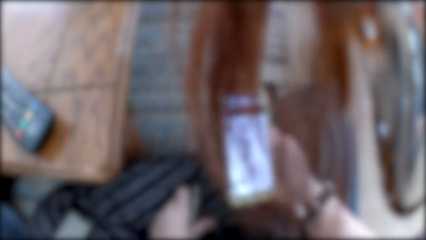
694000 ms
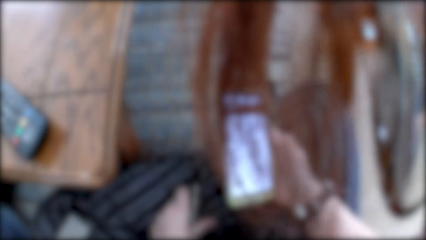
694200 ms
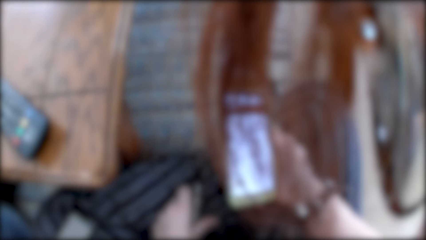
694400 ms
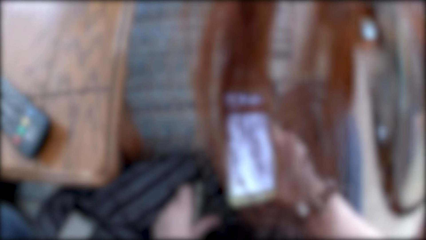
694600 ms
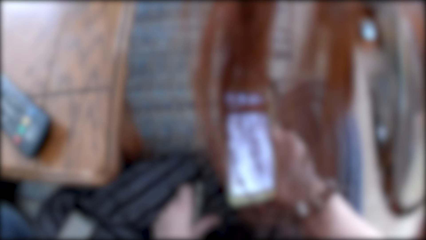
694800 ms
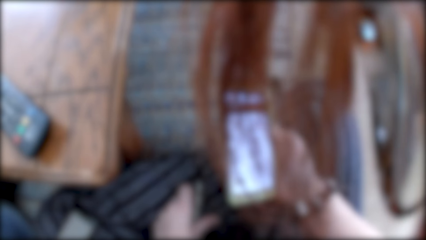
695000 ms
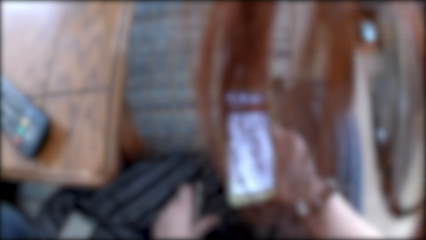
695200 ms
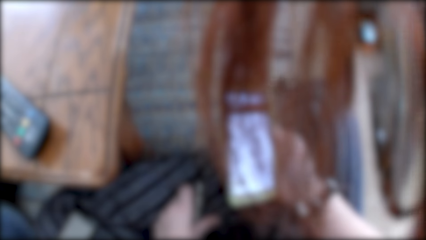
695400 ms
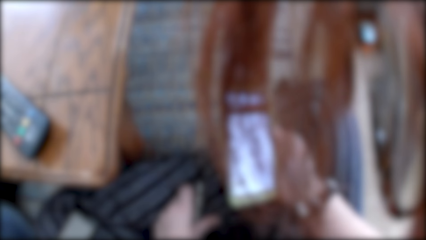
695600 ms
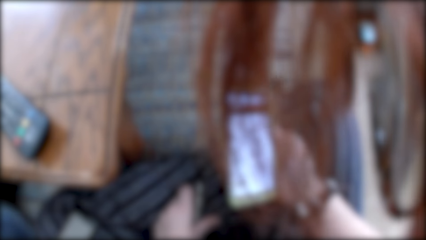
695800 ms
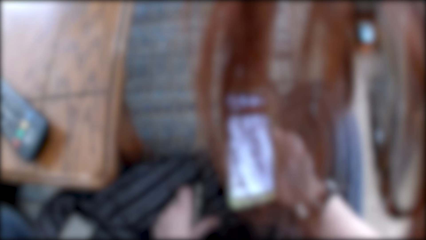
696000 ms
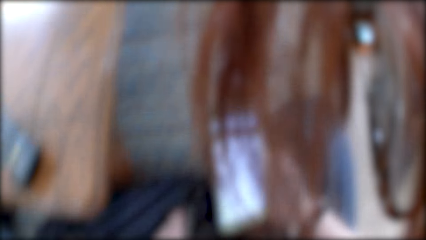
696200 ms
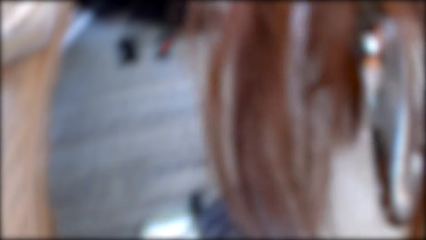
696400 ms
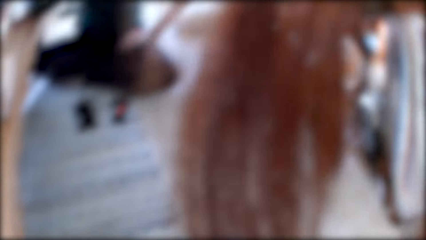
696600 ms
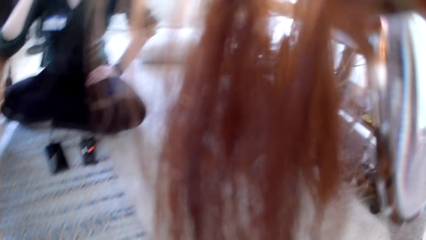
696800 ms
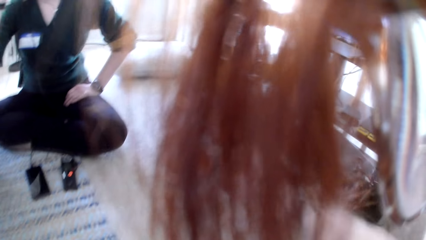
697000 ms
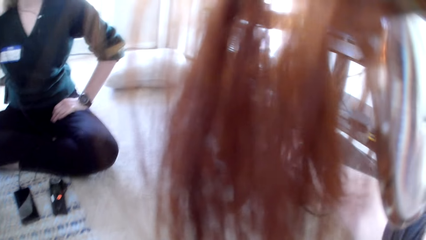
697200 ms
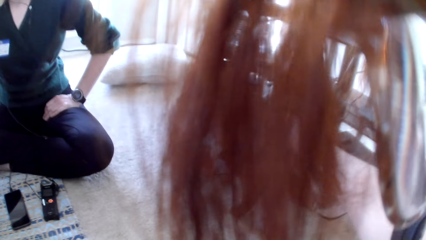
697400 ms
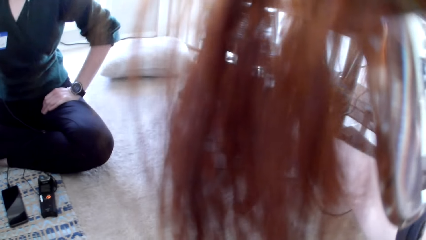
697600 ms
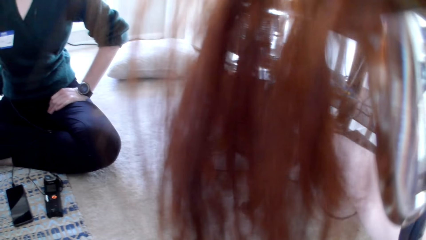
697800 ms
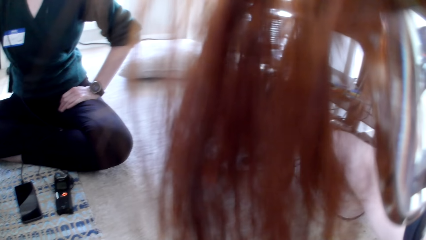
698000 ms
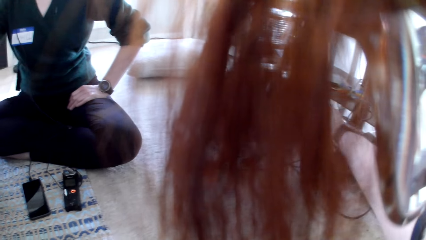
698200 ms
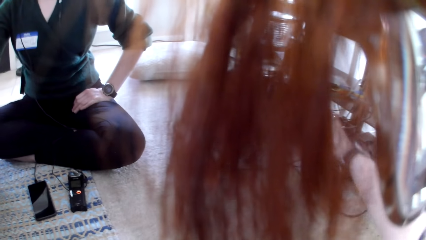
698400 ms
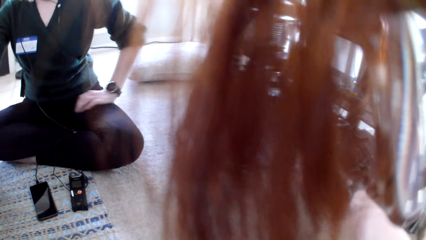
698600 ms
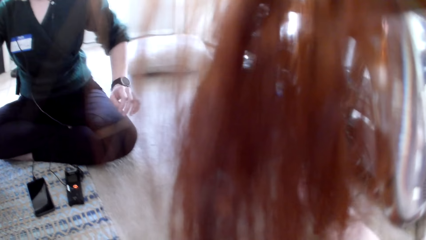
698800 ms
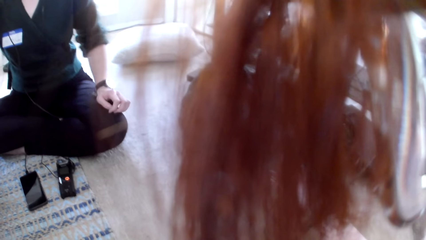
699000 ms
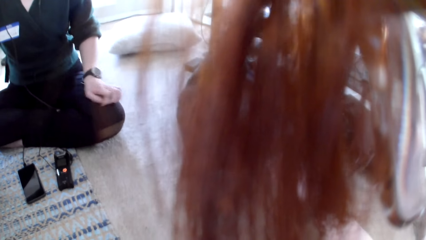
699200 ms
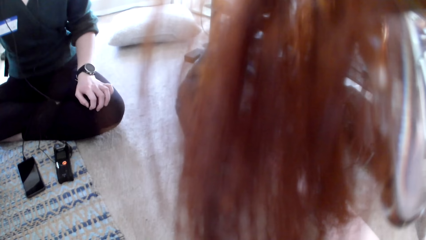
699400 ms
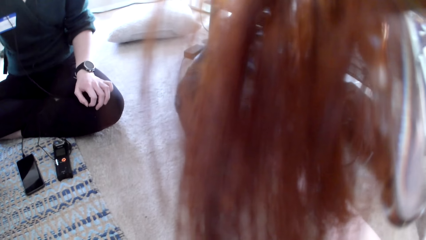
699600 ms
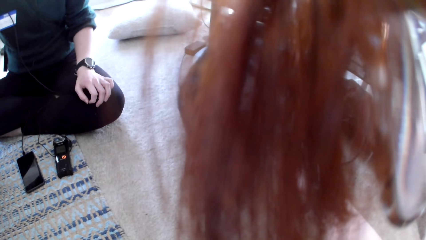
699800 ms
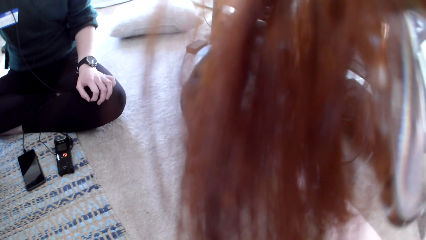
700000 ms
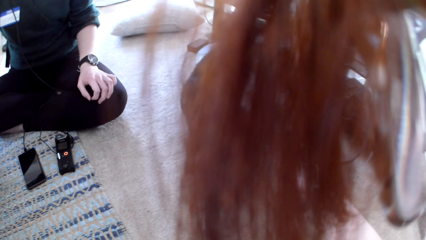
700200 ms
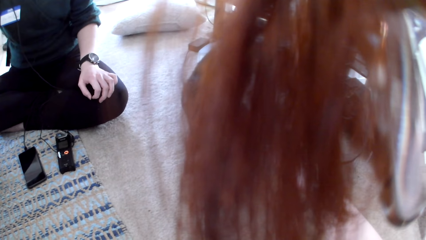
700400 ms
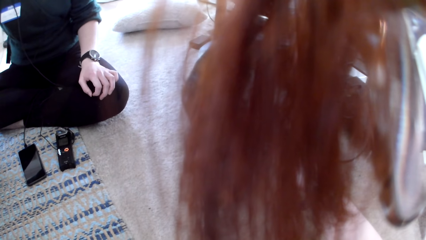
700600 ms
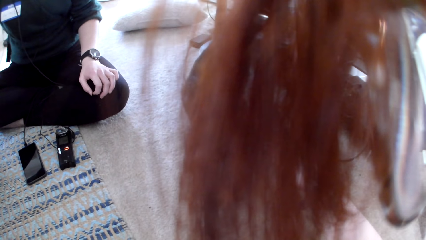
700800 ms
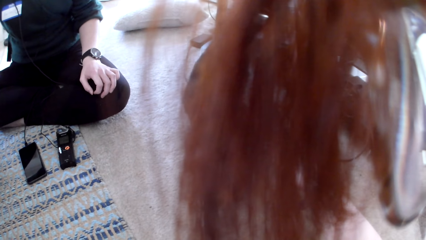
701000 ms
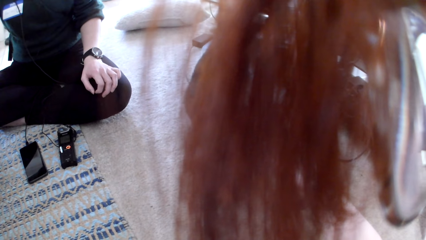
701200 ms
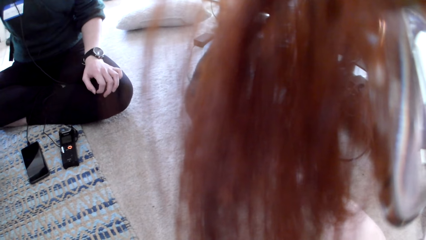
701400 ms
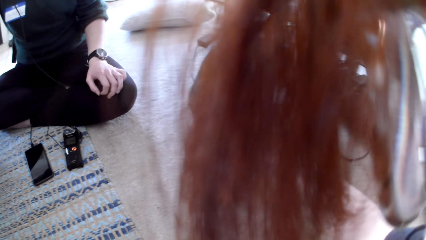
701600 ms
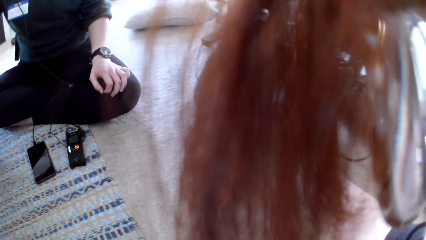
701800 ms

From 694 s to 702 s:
The camera wearer looks at the phone. She scrolls the phone with her right hand. She looks at a woman. She touches a cat.

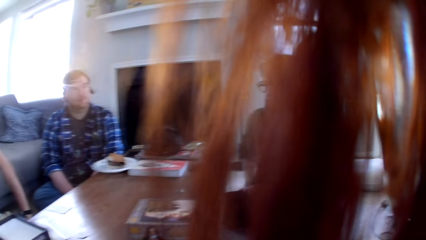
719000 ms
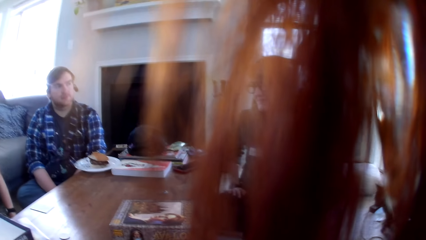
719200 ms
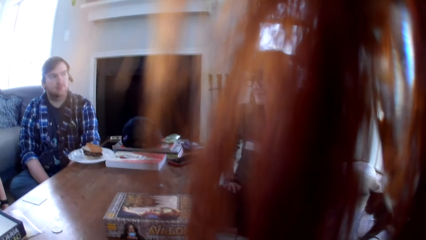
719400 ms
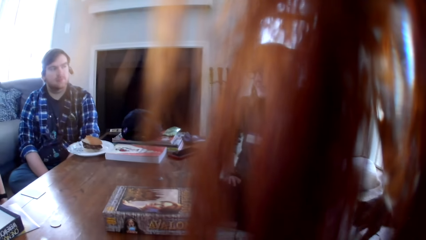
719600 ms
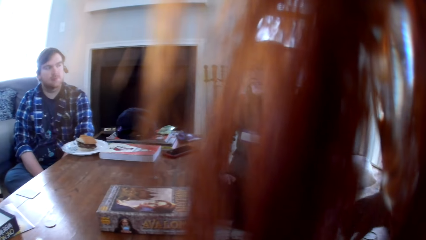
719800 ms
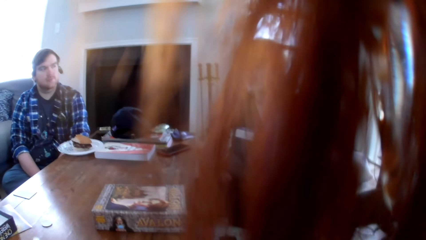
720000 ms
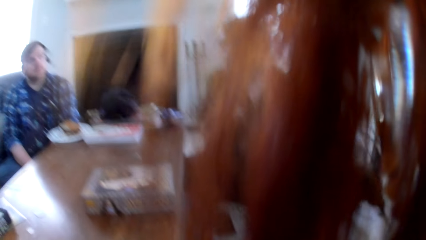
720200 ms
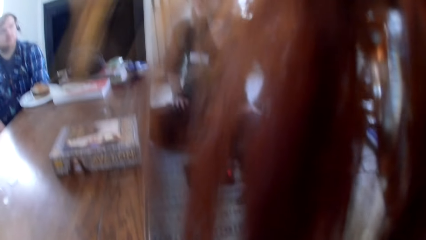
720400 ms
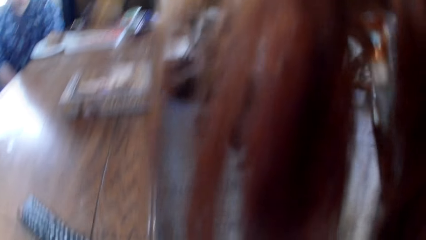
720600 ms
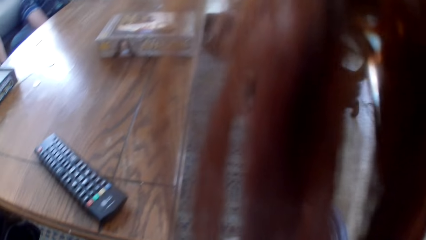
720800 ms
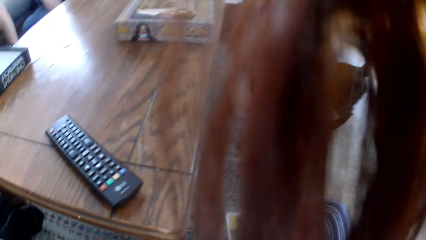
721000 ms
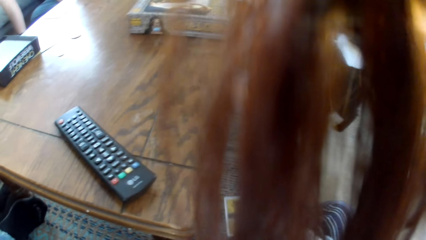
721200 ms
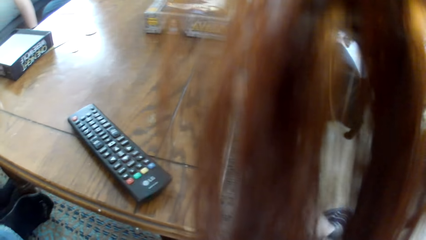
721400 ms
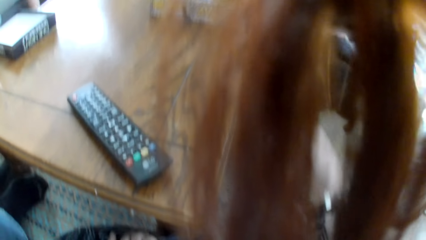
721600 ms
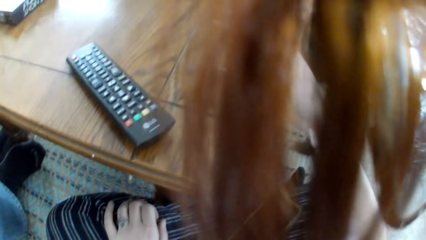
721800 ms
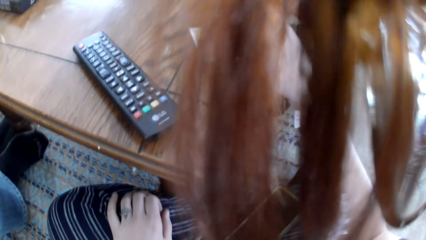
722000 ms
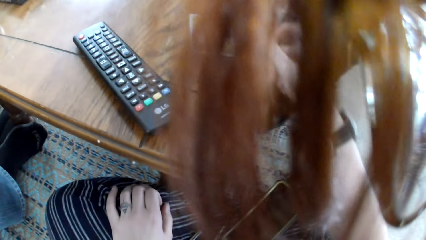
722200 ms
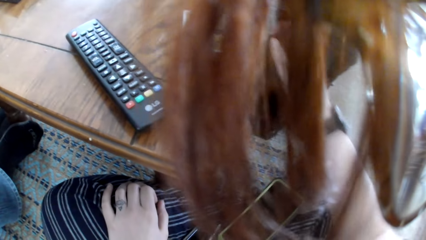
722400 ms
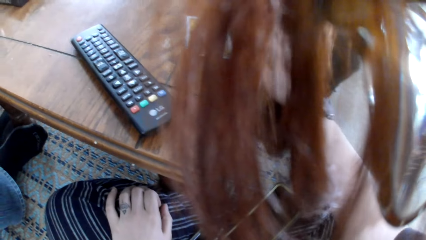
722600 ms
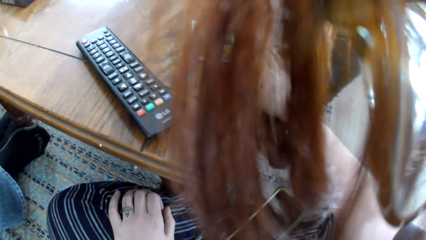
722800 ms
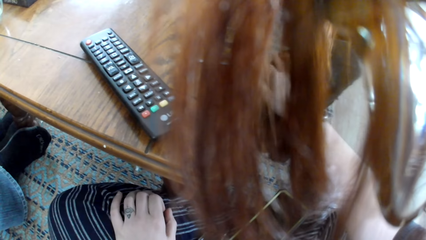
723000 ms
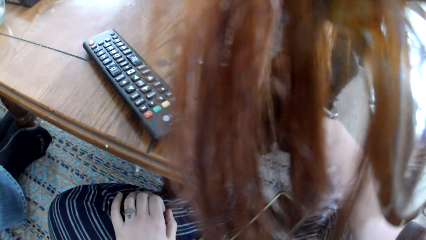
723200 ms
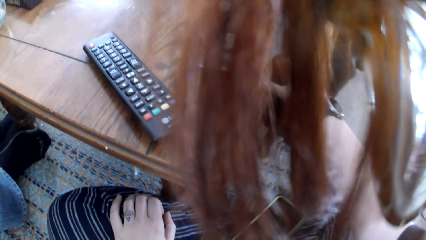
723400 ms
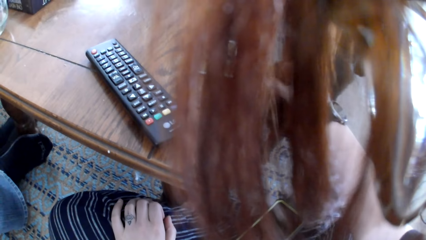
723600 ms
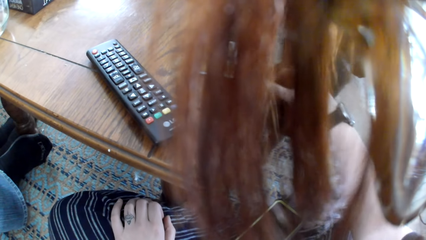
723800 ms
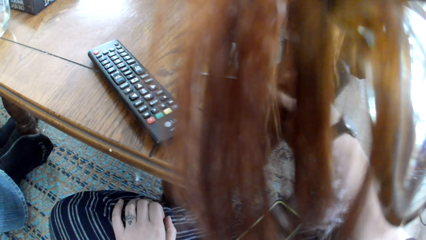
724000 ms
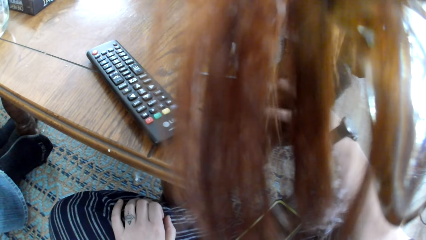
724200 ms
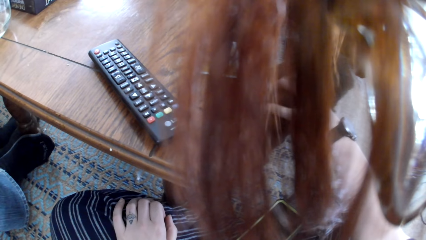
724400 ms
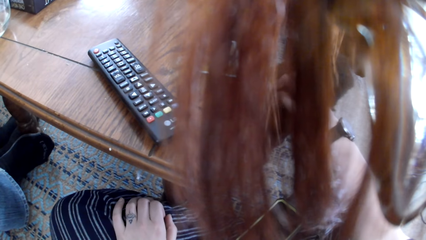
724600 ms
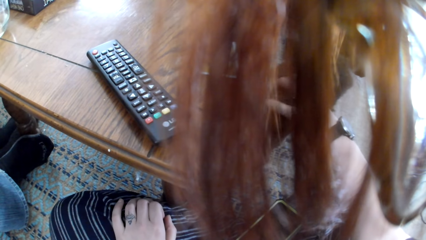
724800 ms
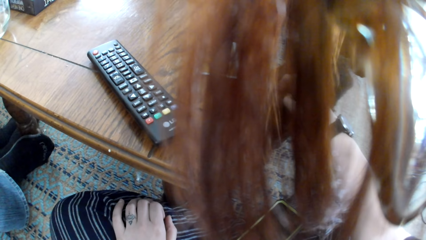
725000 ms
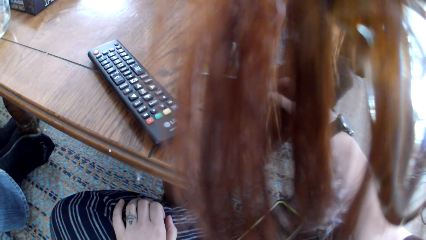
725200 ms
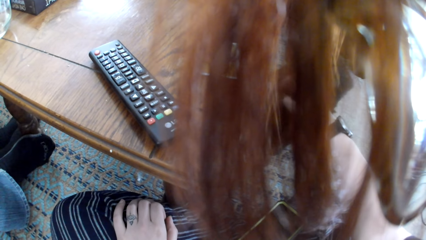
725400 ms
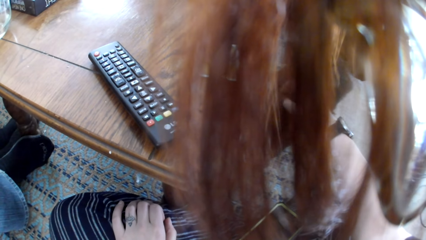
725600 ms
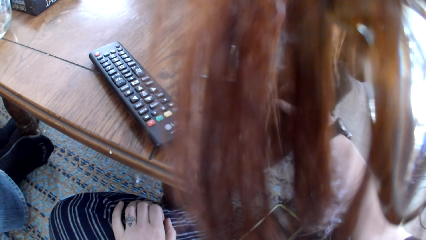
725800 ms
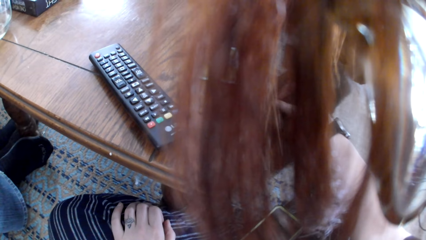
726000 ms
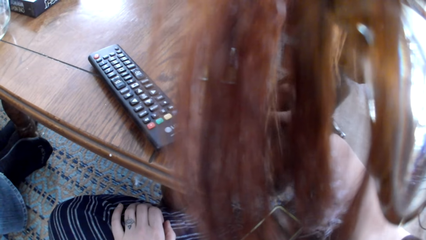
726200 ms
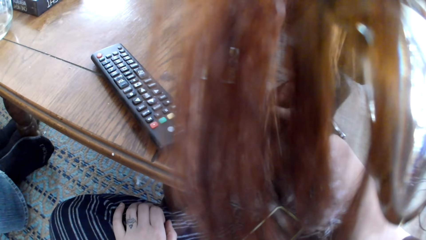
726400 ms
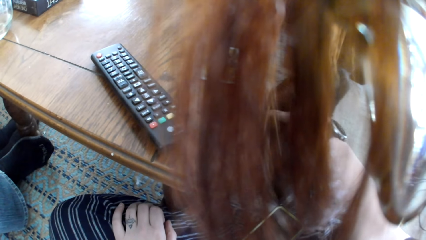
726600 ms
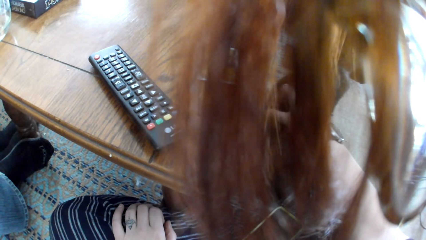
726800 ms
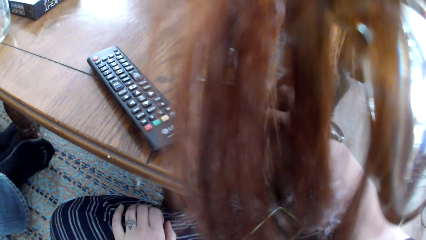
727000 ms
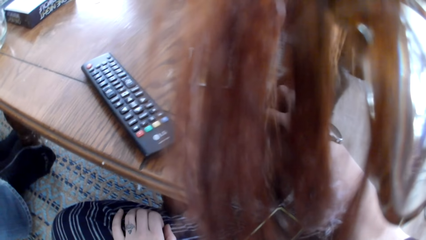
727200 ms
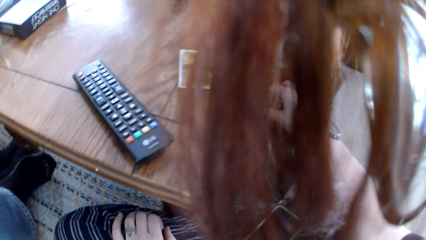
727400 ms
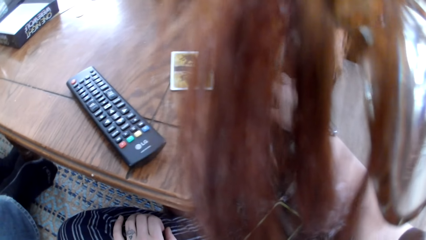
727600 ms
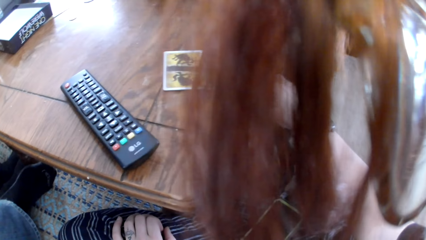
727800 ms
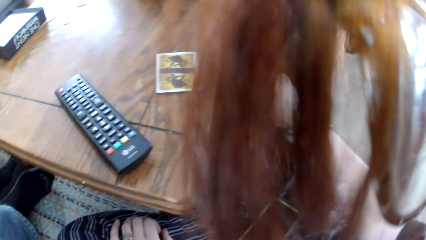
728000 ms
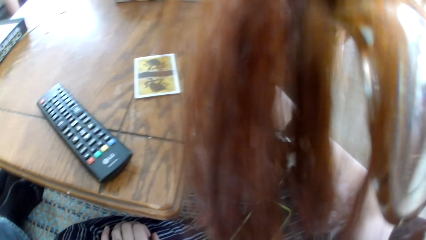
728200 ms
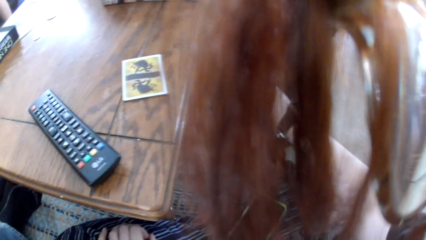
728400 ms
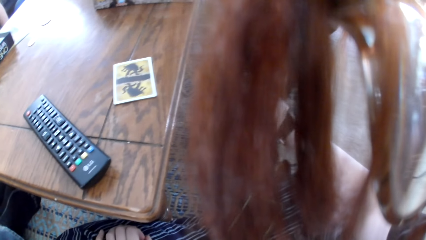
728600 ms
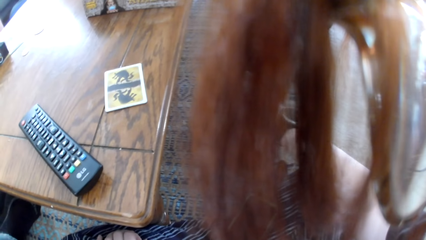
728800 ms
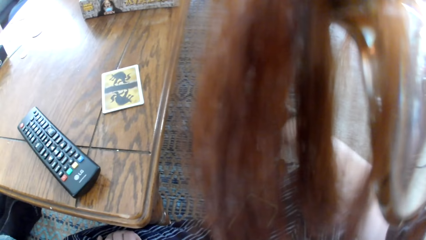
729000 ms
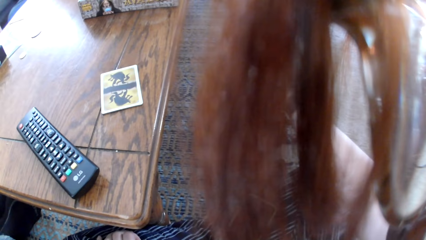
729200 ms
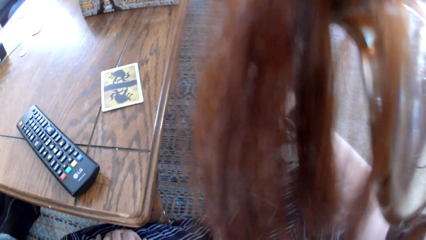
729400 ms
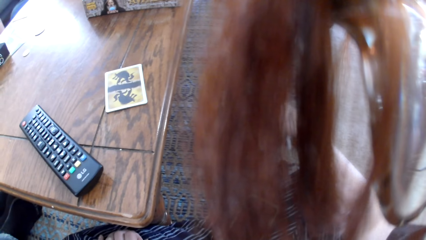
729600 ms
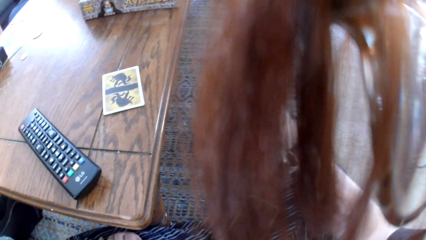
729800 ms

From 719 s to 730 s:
The camera wearer looks at a woman. She puts a card on the table. She touches the cat with her right hand.
